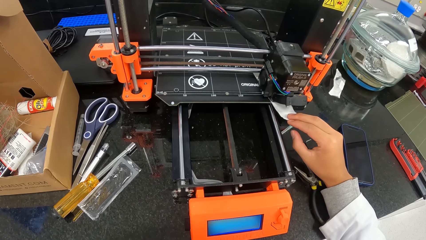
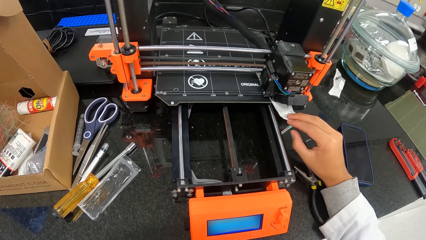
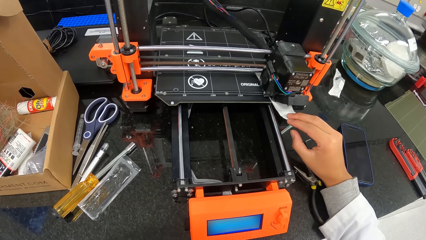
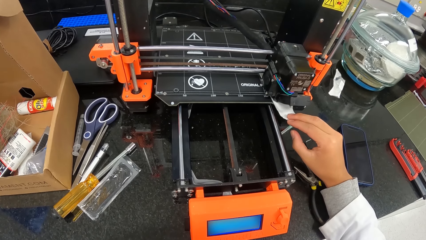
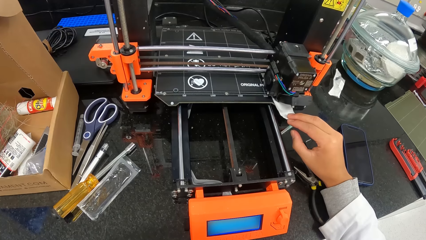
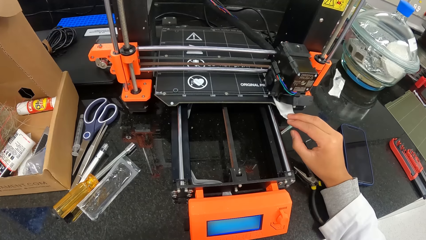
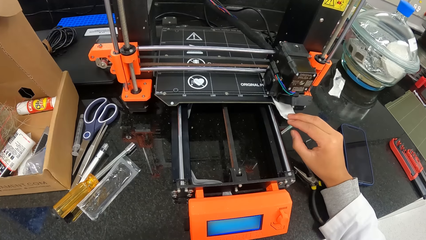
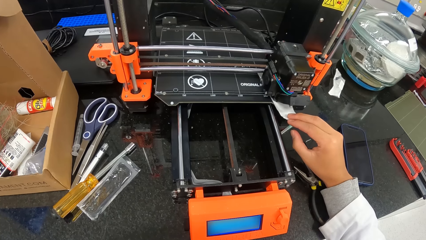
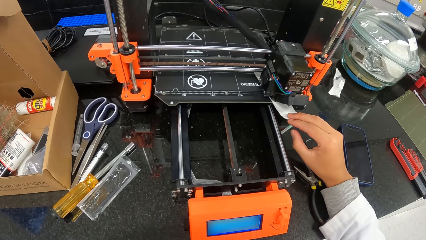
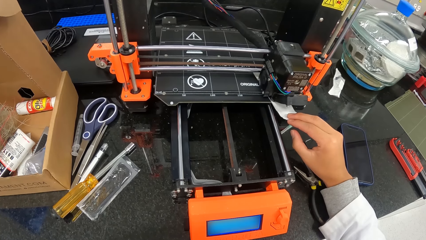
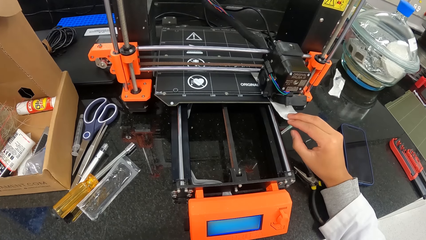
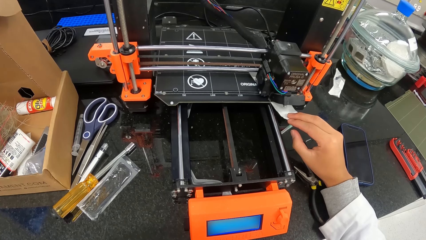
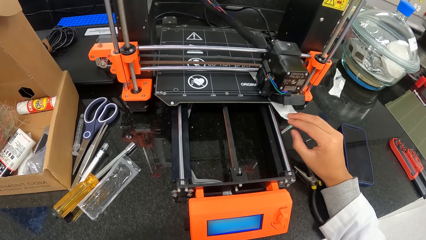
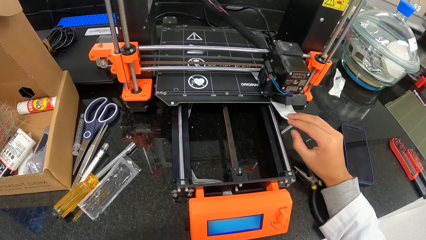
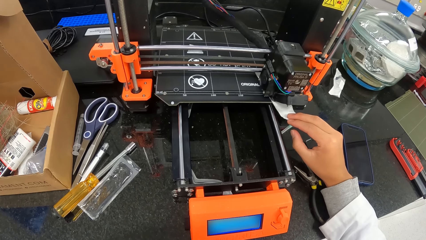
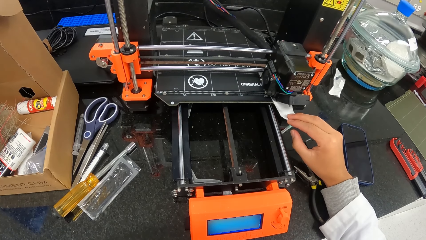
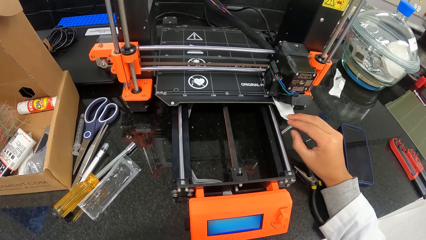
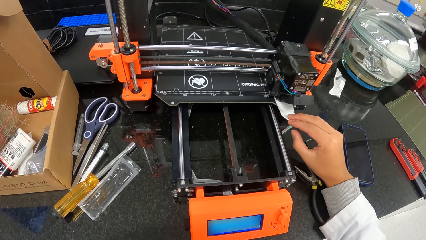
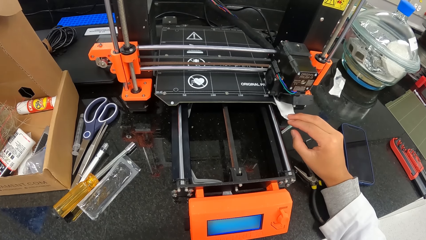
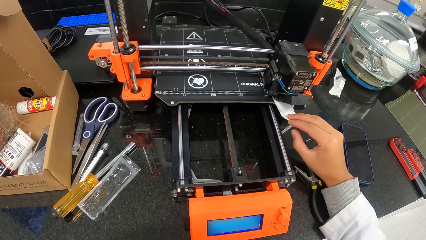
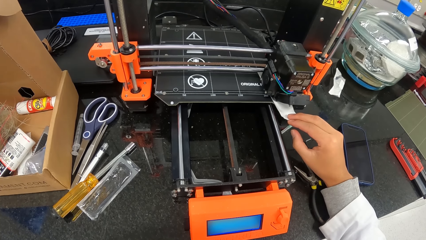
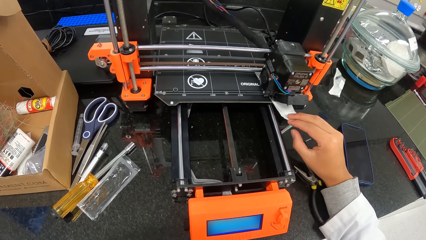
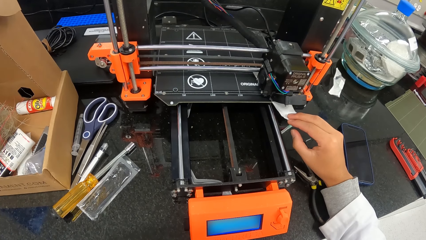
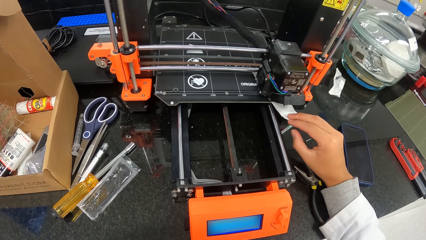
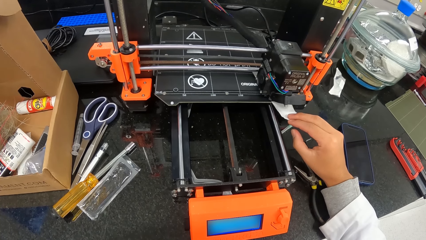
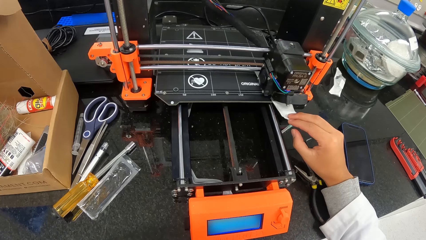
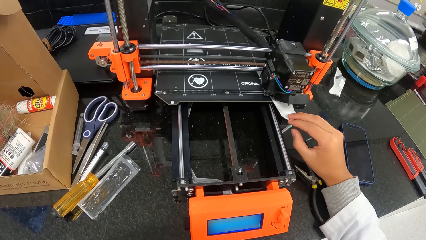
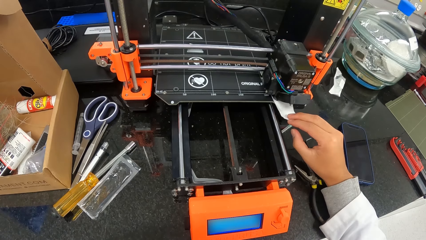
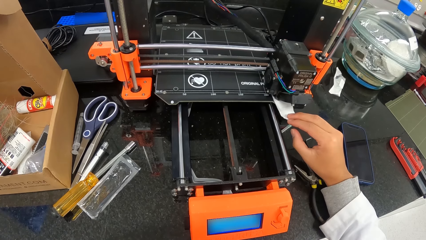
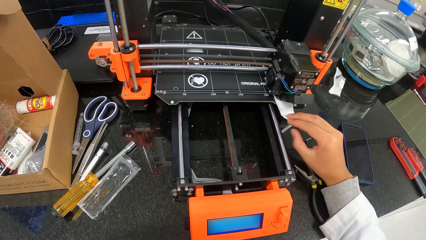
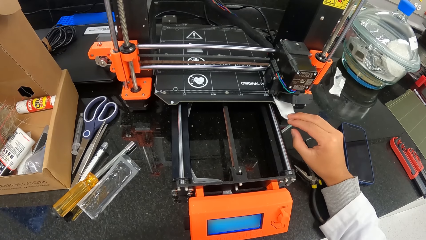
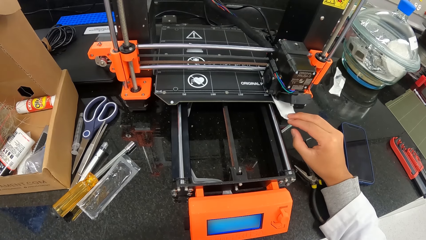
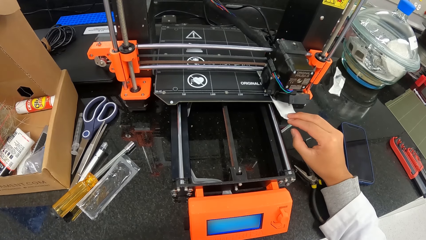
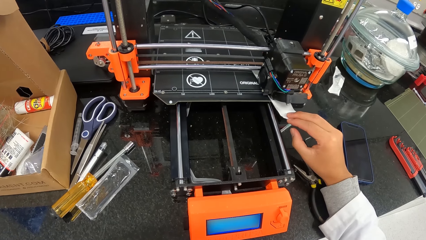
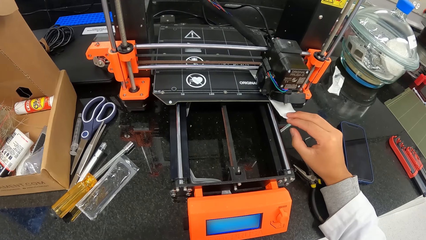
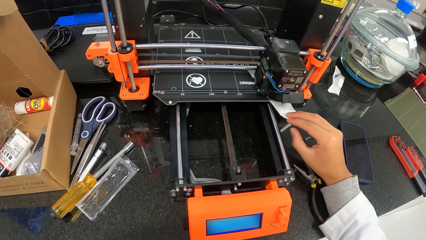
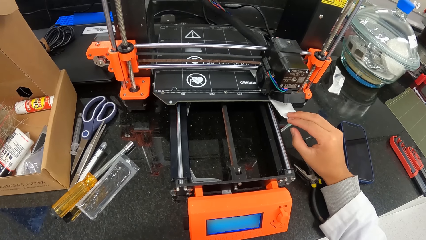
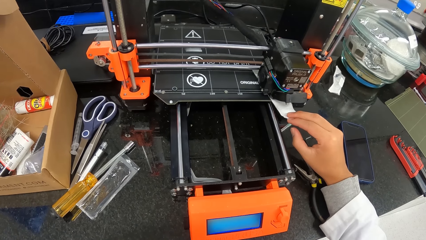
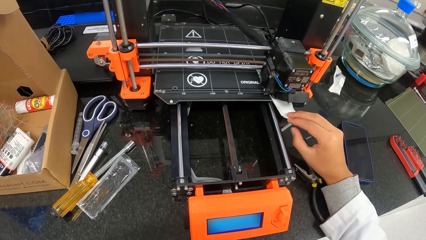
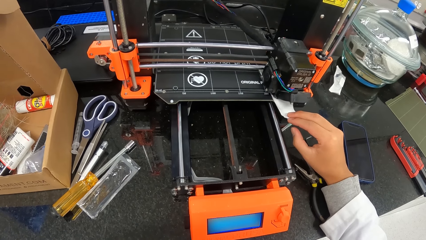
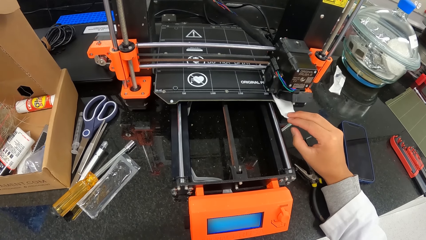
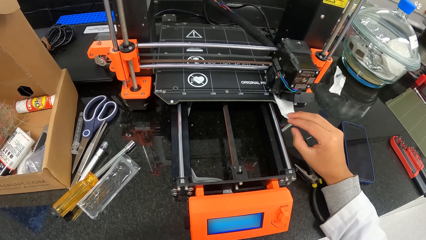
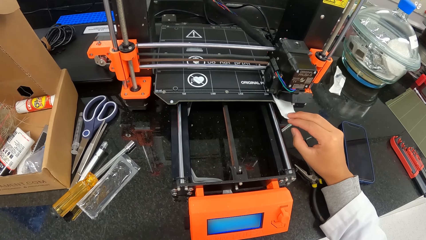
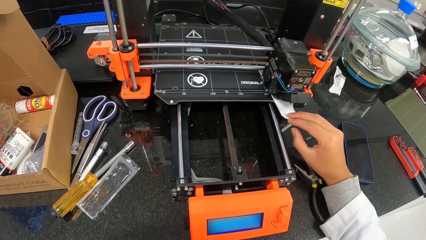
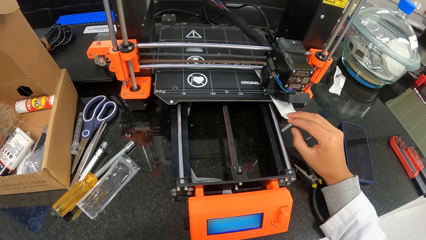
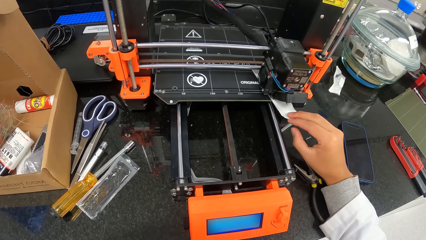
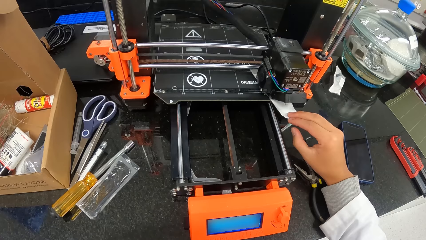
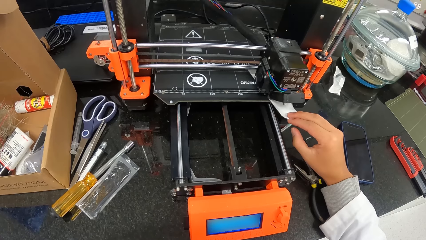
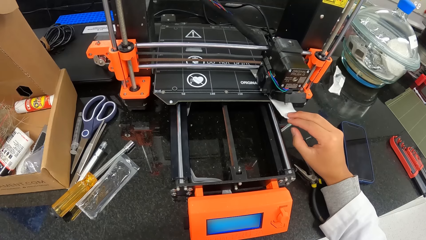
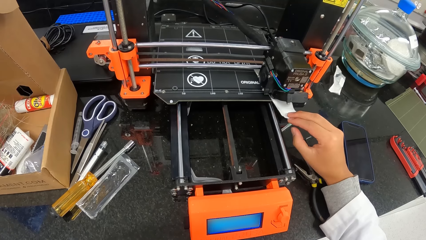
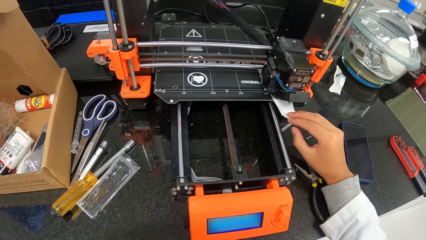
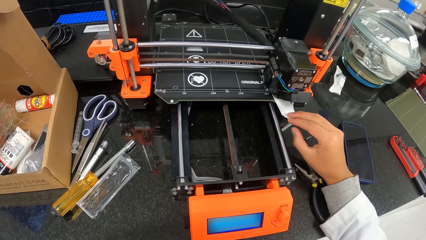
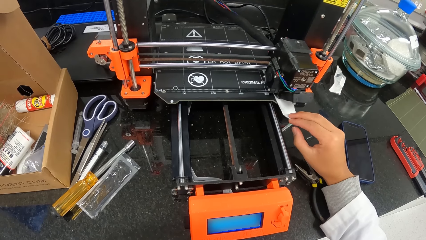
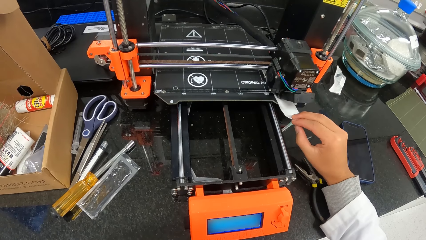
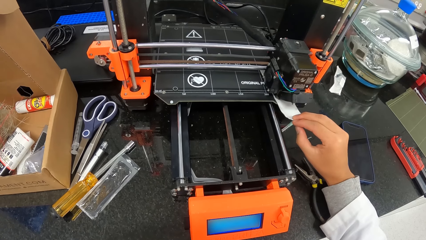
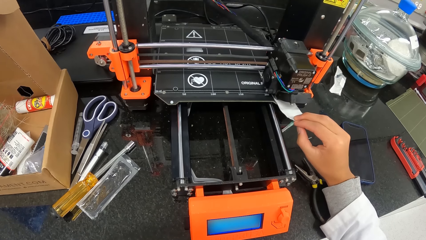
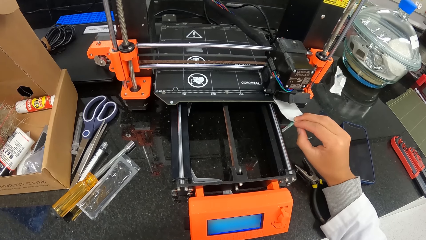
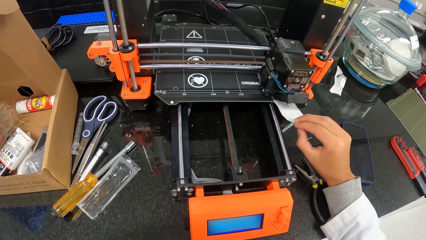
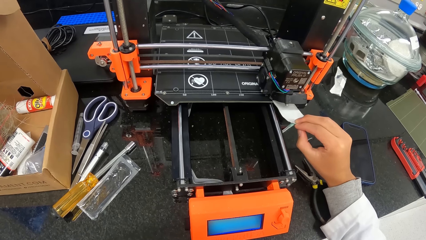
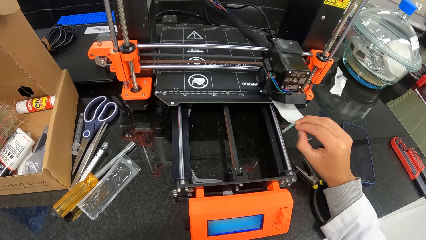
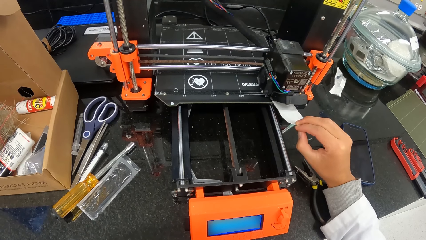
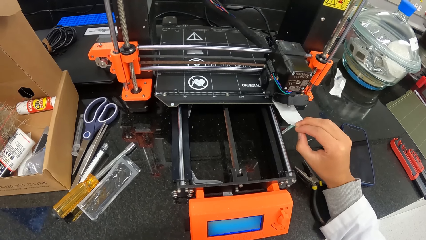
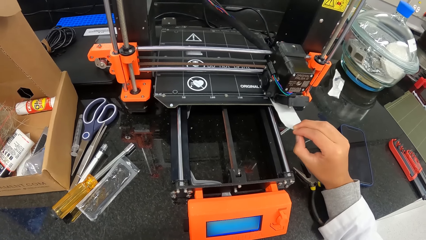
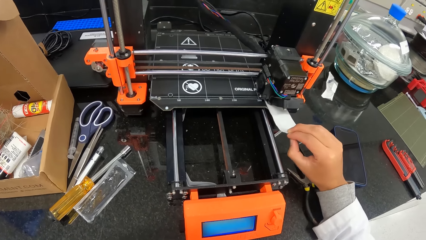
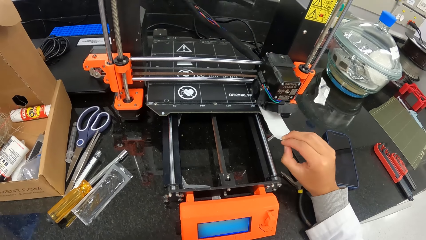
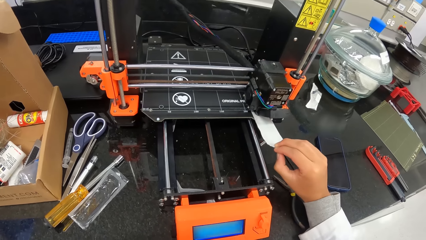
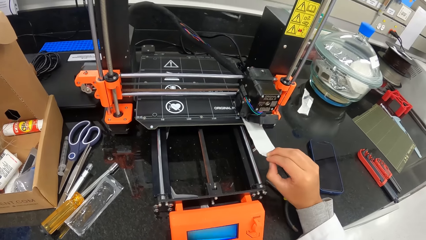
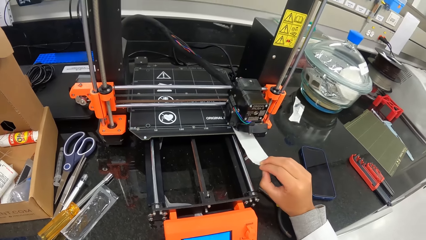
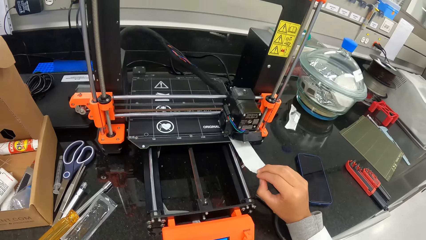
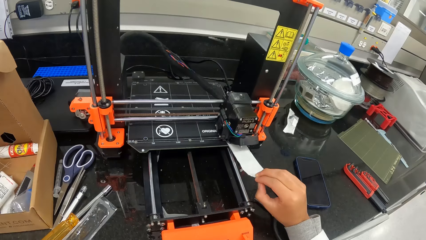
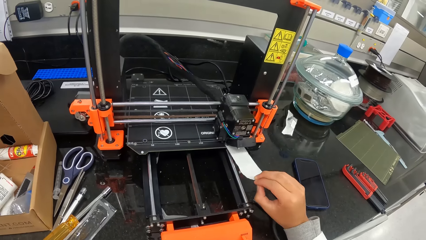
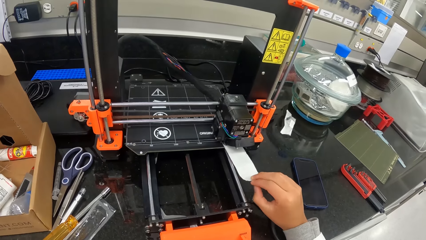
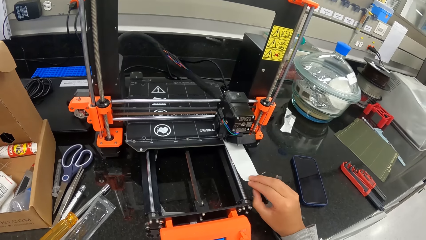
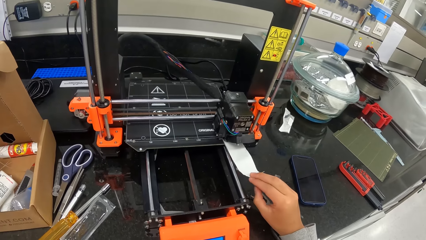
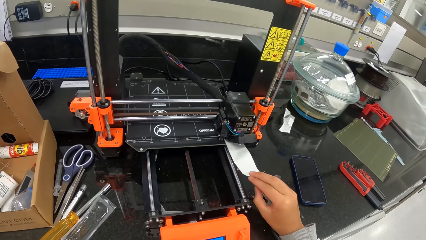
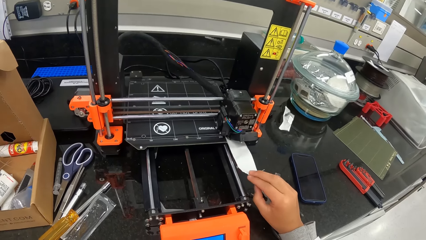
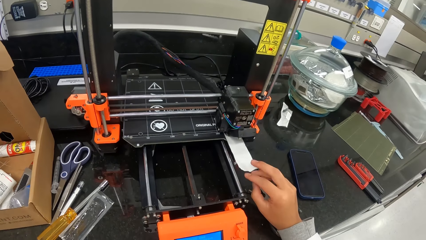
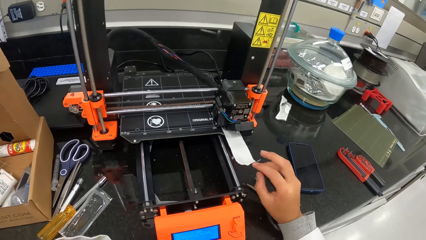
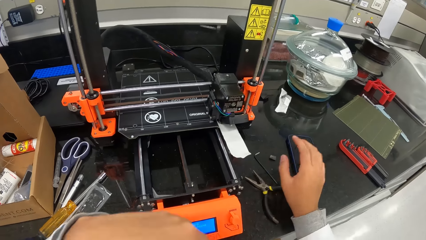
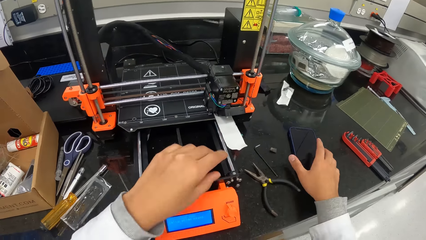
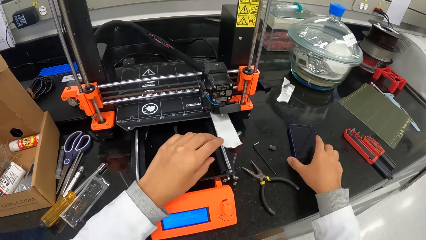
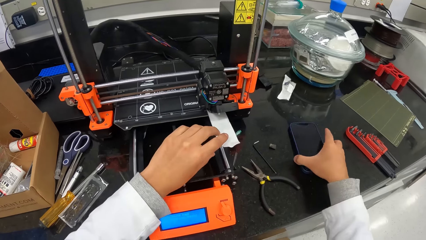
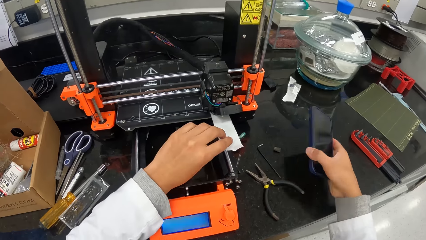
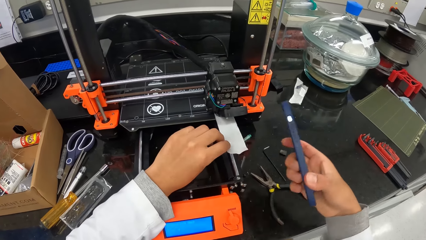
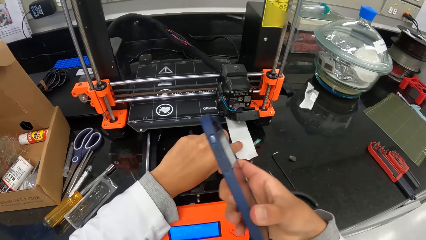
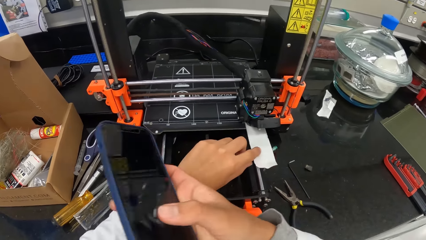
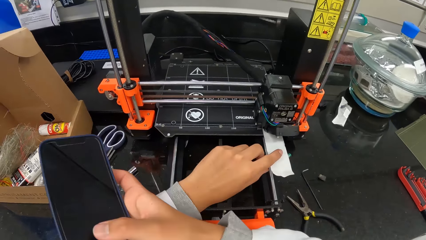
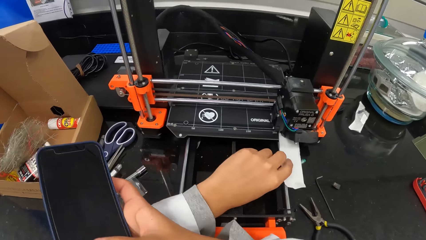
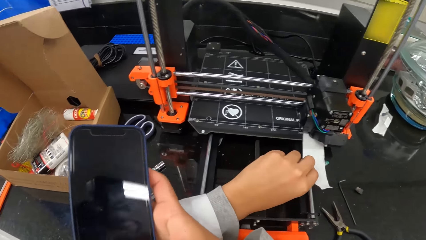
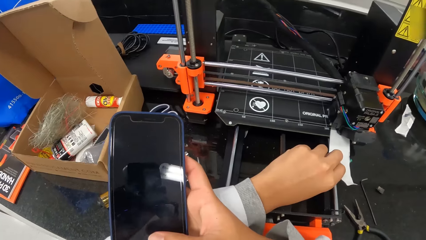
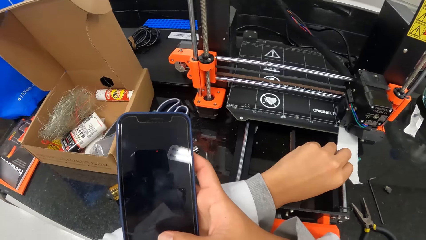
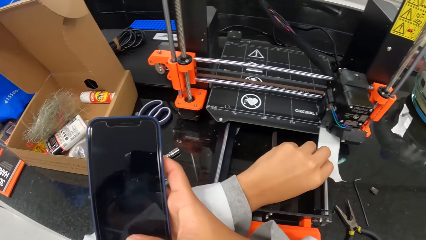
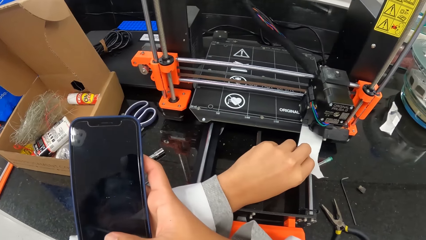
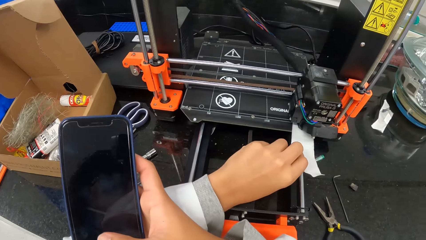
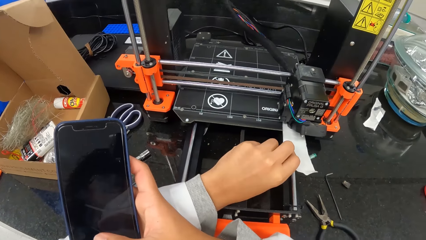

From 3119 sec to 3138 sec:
The camera wearer moves the paper under the carriage of the 3D printing machine with his right hand. He pulls the piece of paper, removes his right hand from the paper under the carriage of the 3D printing machine, and picks up a phone on the table with his right hand. He holds the paper under the carriage of the 3D printing machine with his left hand. He adjusts the piece of paper.
